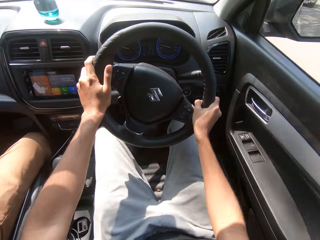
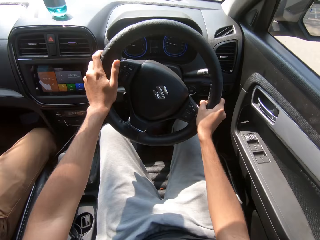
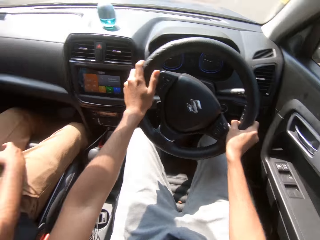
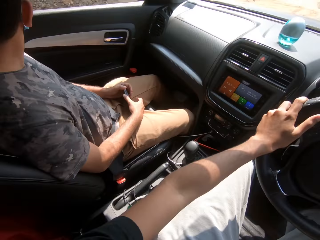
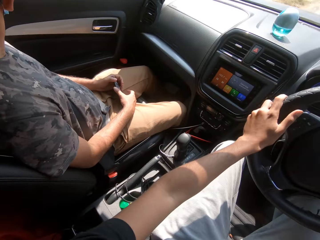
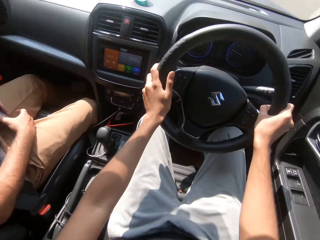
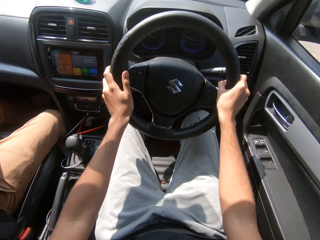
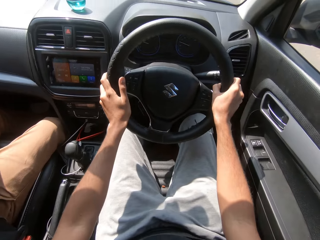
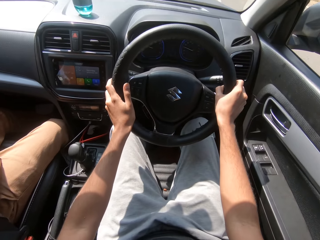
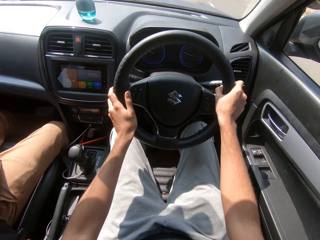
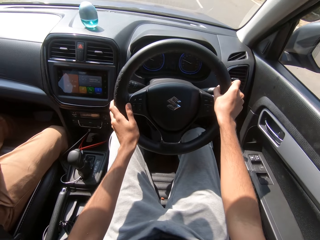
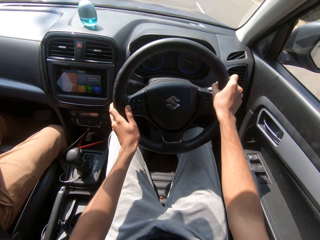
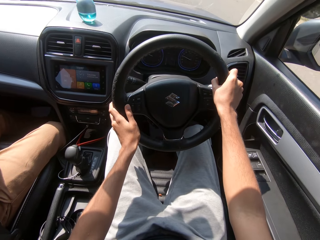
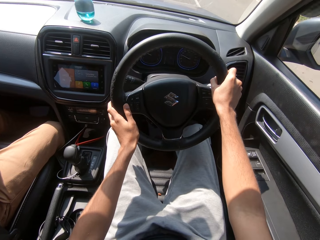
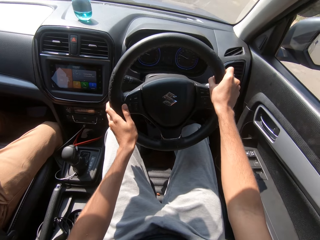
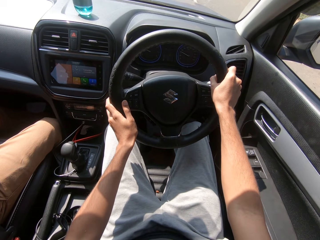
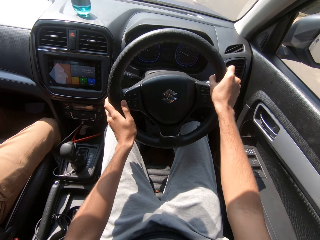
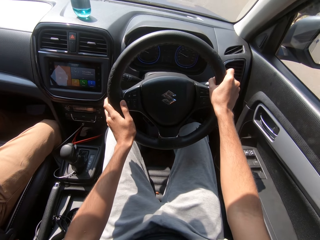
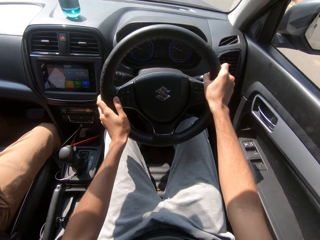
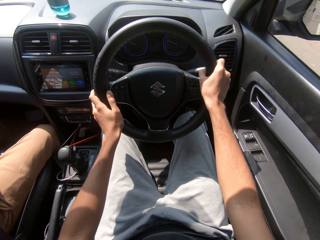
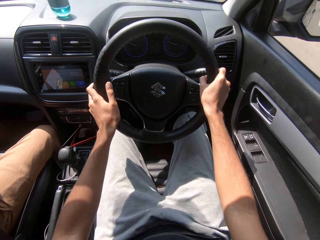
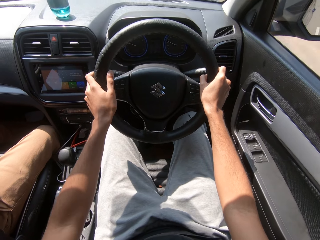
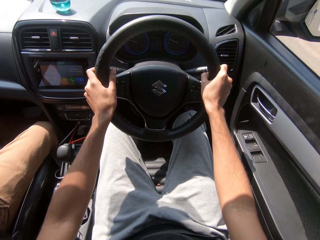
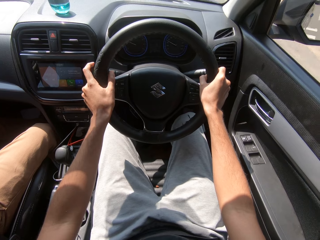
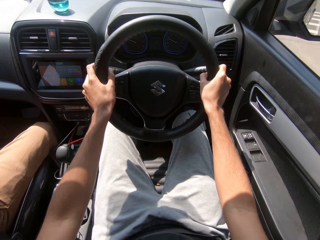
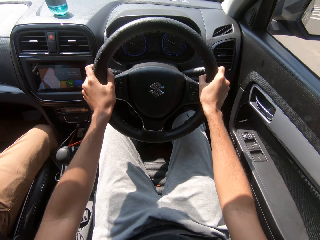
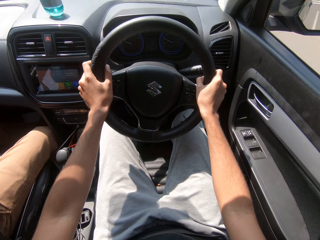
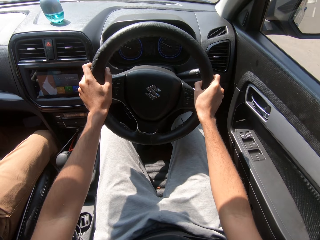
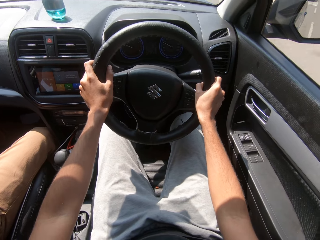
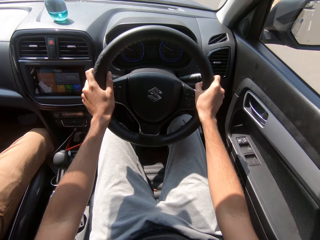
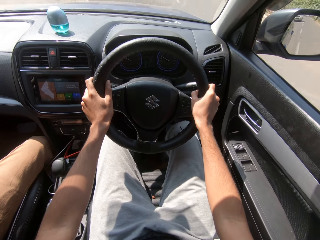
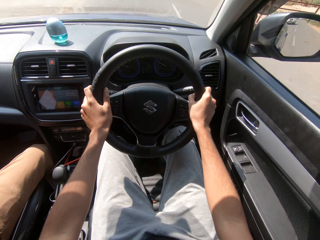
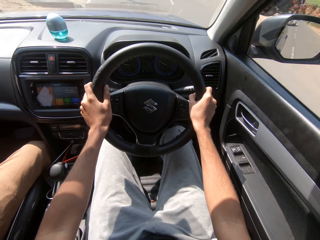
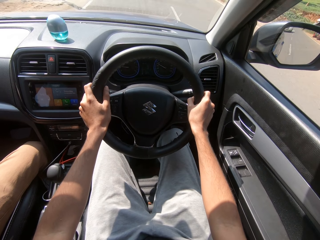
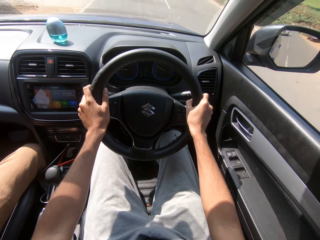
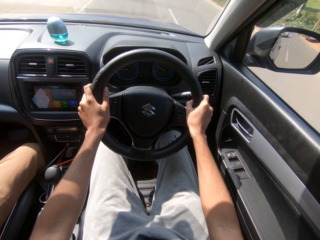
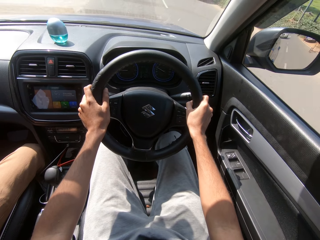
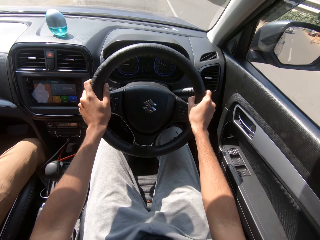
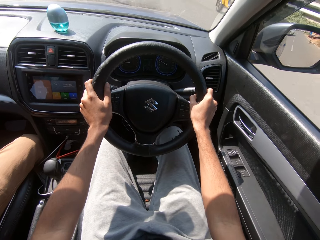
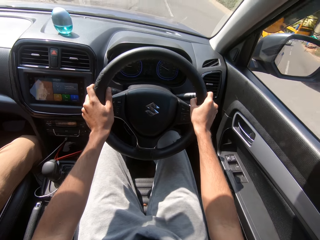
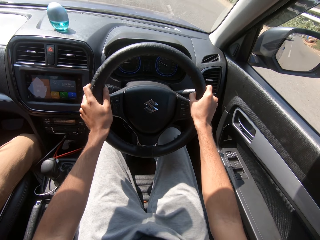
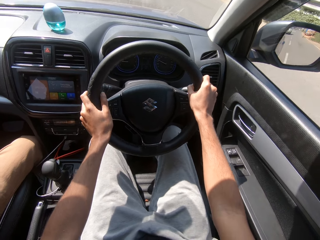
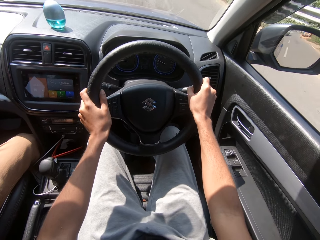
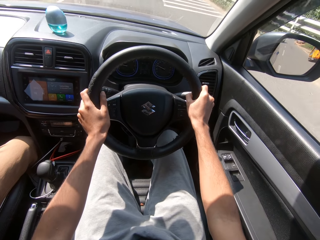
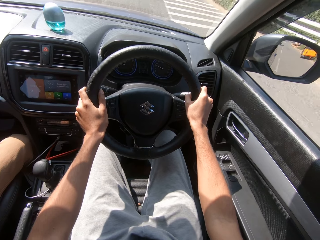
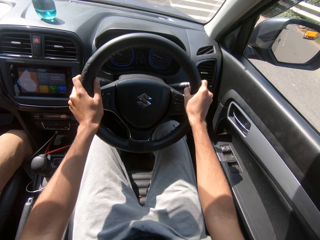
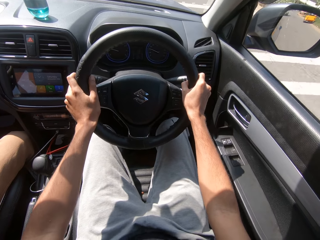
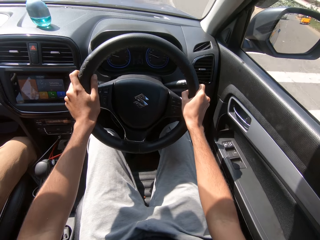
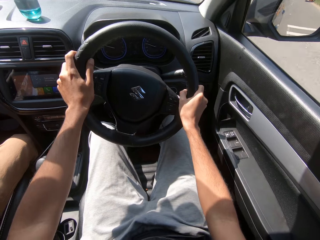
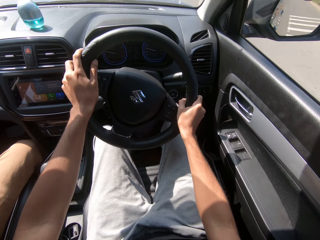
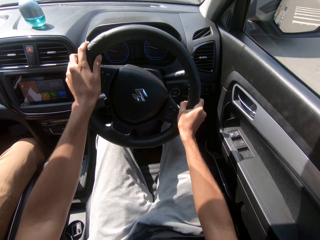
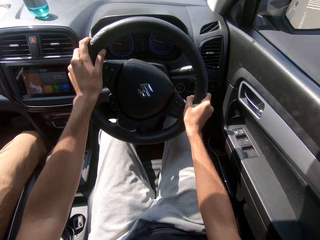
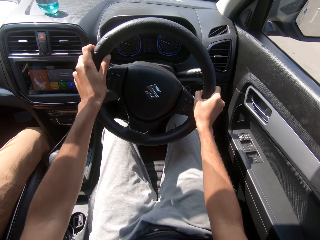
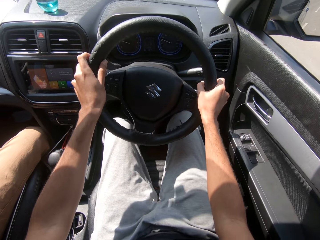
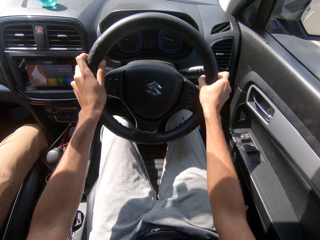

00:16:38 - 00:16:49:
The man holds a phone in his hands. The camera wearer drives the car past a yellow tricycle.

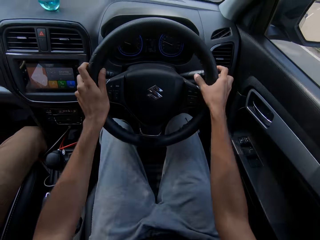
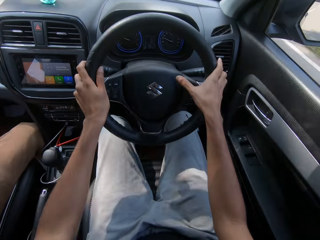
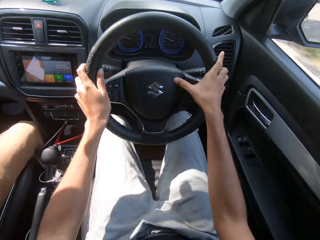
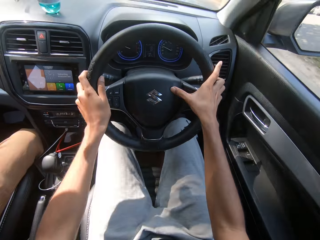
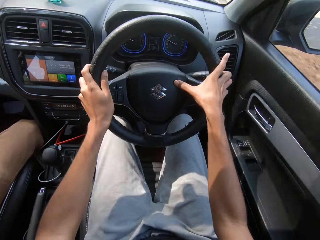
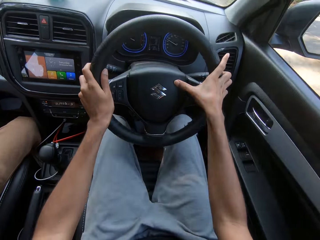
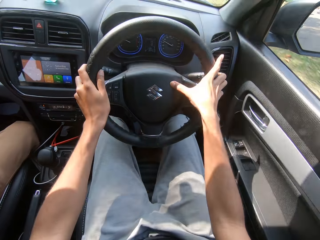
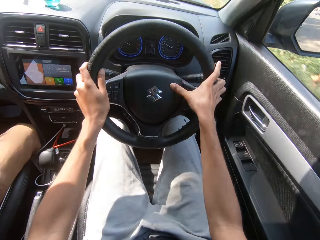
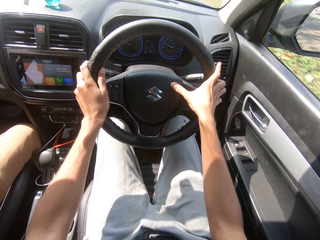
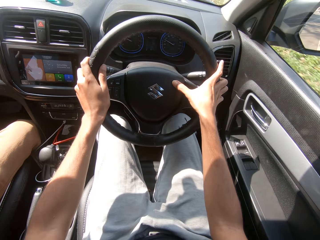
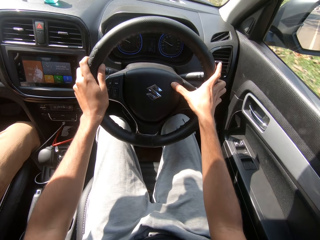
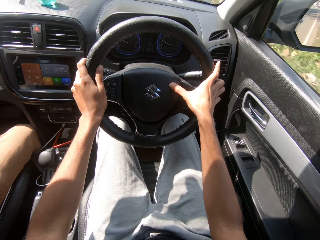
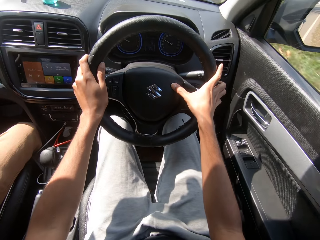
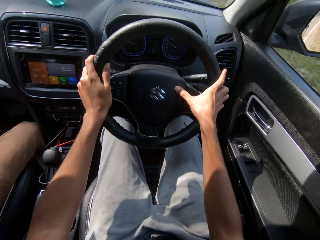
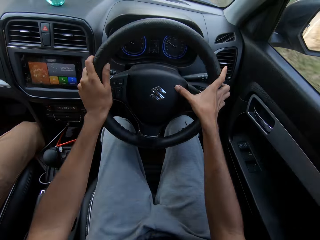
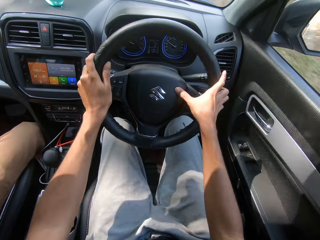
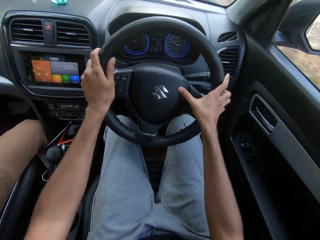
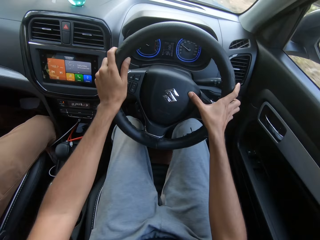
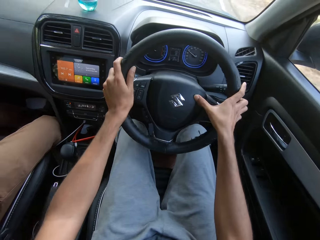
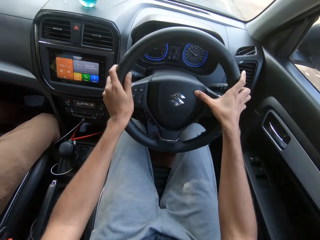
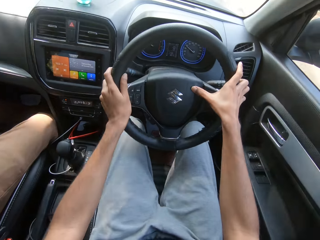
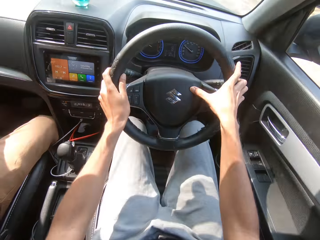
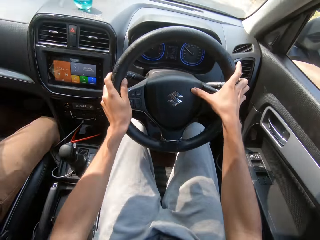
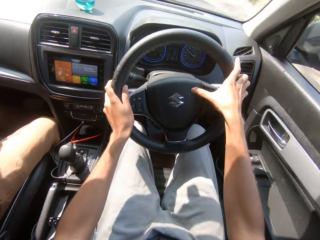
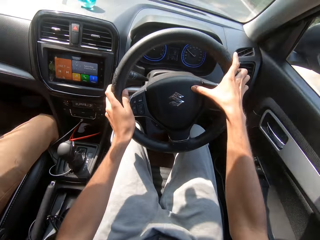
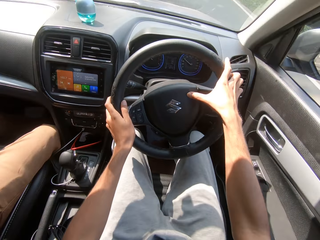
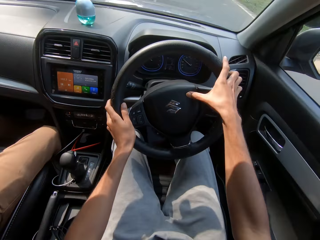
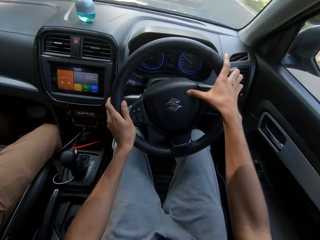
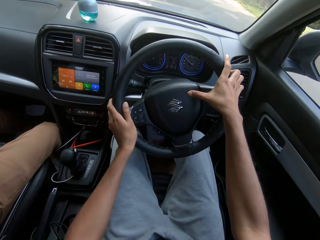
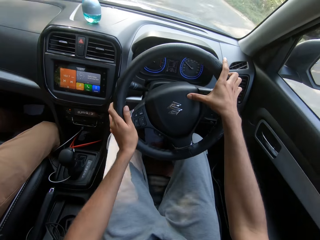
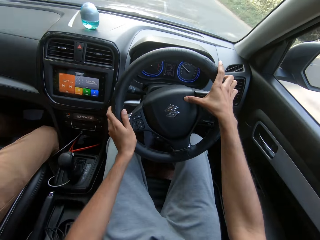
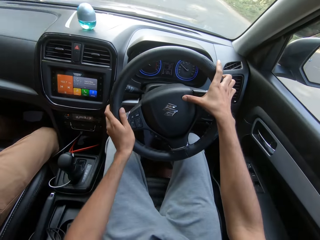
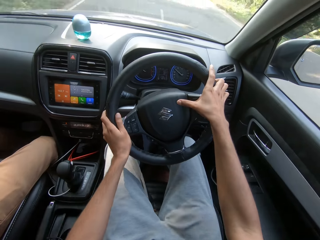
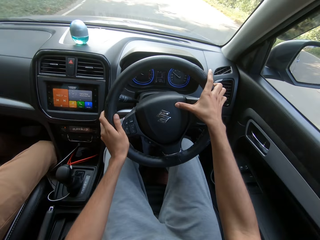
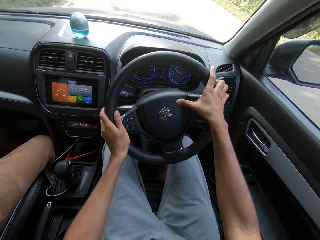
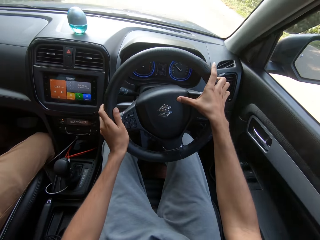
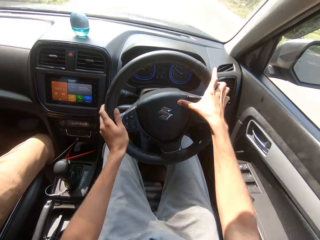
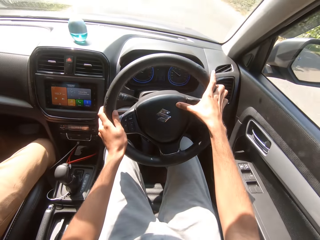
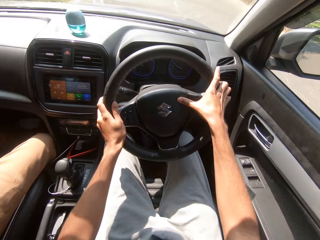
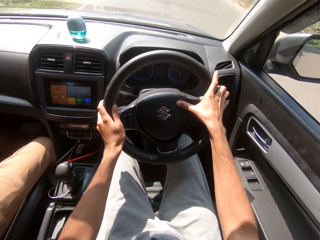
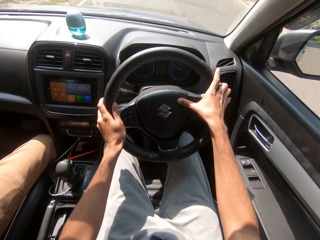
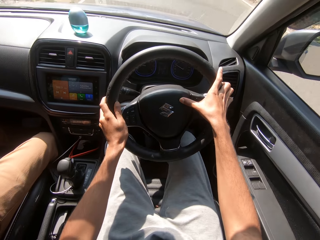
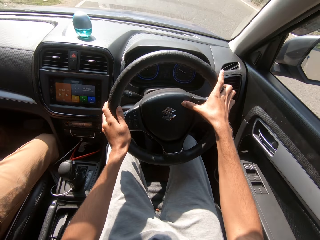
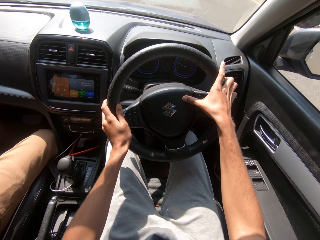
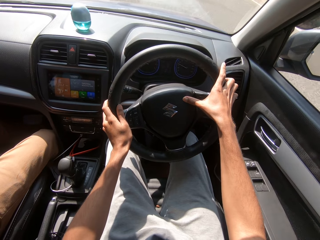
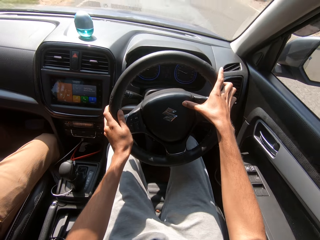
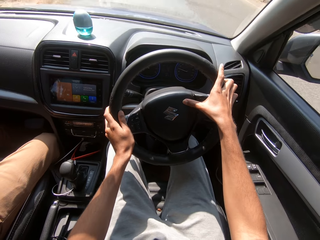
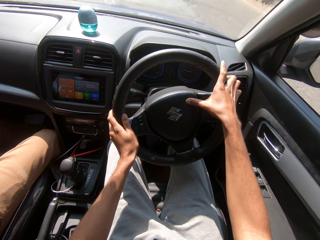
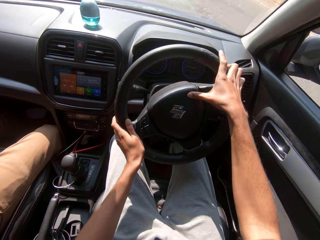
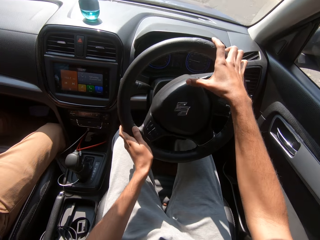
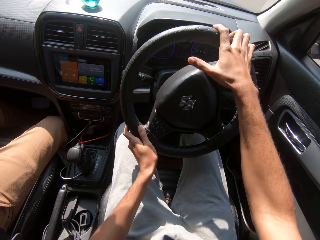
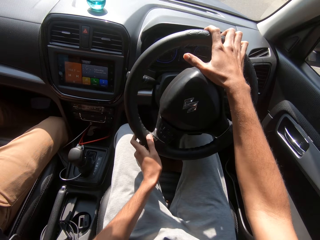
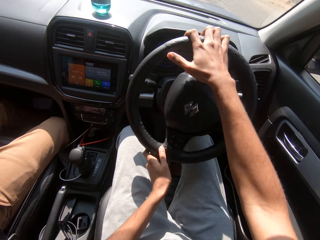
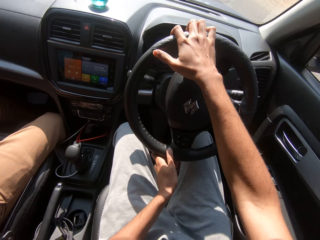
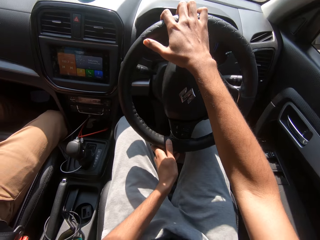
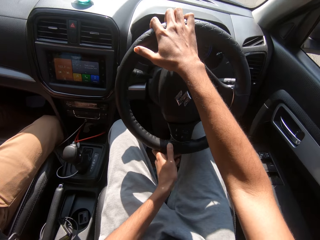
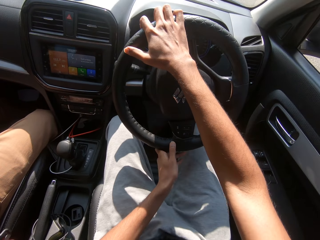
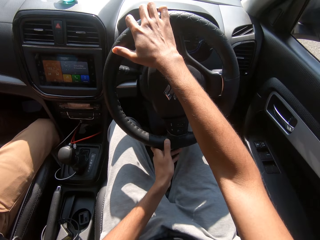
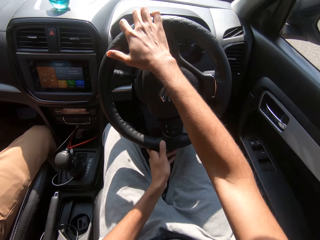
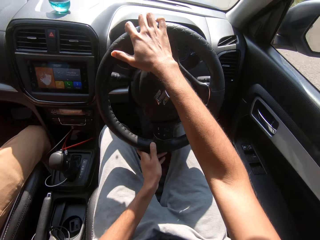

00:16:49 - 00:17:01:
The camera wearer presses the horn of the car in the steering wheel with his right hand.
